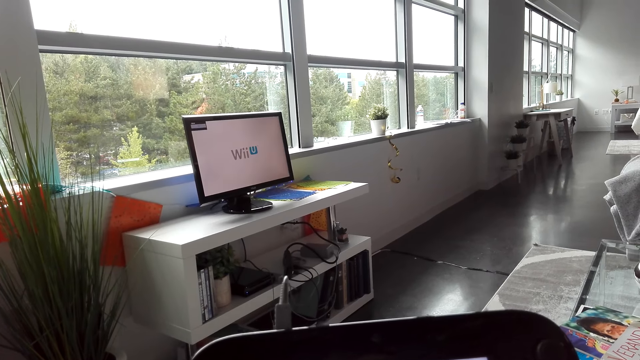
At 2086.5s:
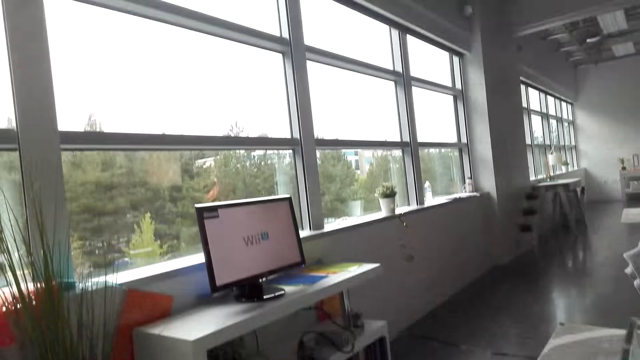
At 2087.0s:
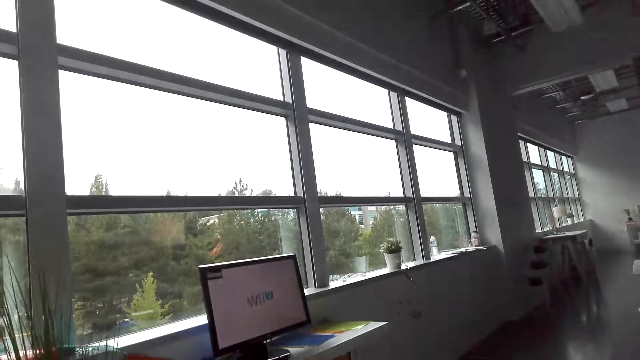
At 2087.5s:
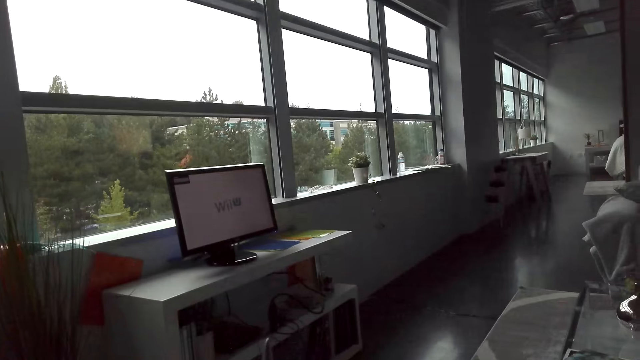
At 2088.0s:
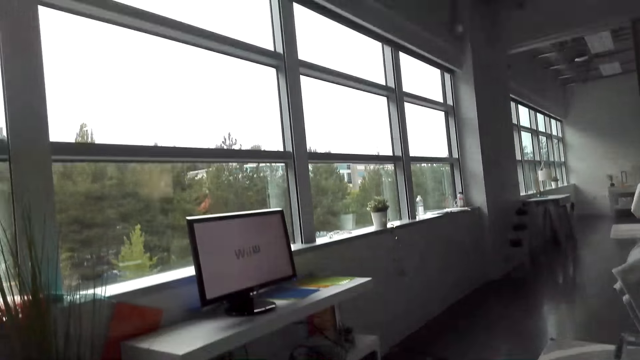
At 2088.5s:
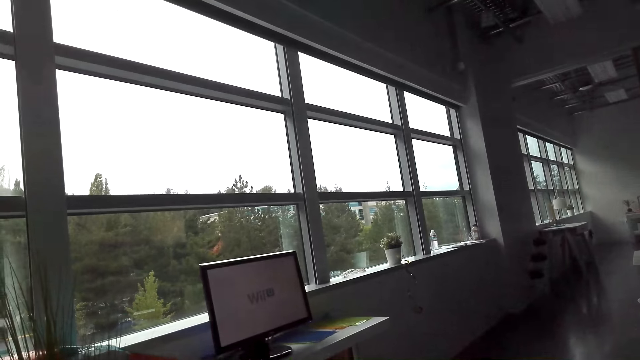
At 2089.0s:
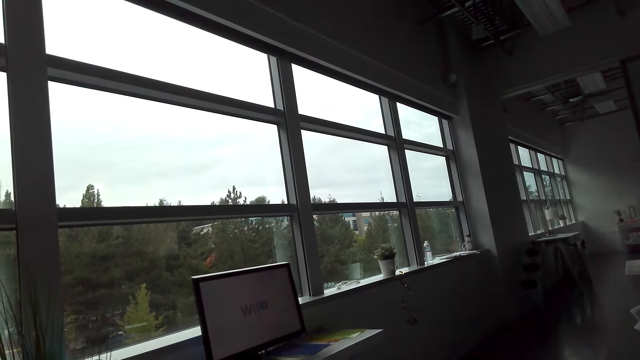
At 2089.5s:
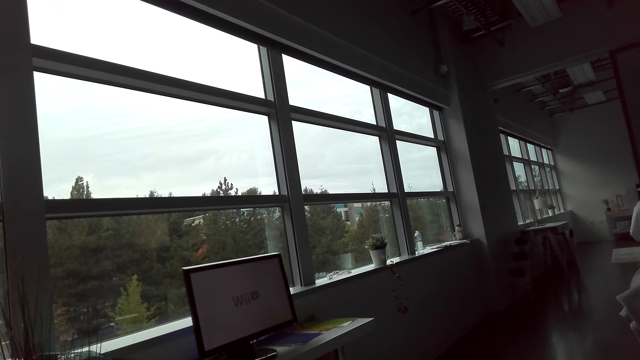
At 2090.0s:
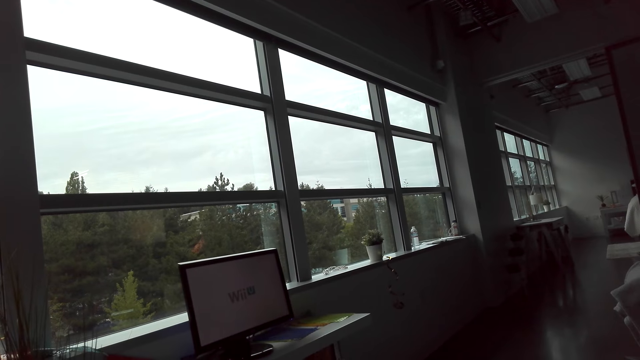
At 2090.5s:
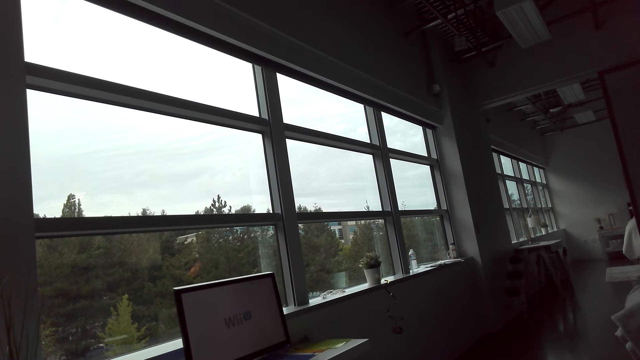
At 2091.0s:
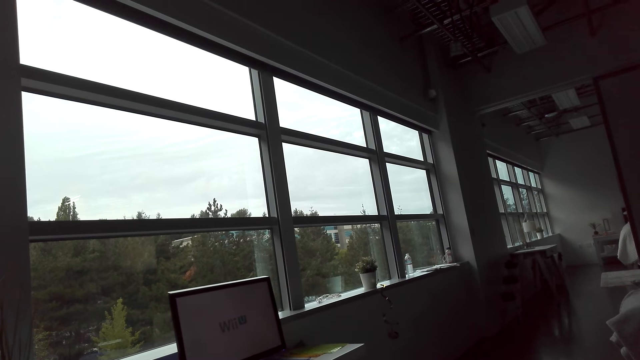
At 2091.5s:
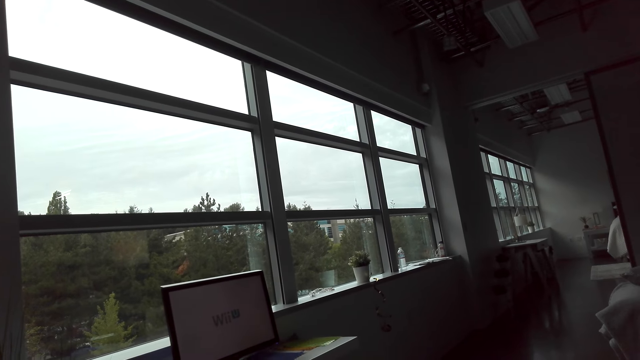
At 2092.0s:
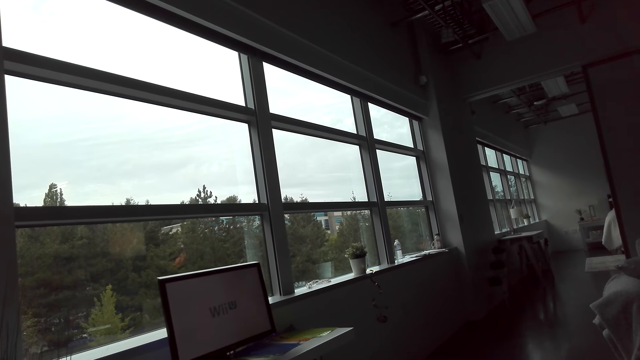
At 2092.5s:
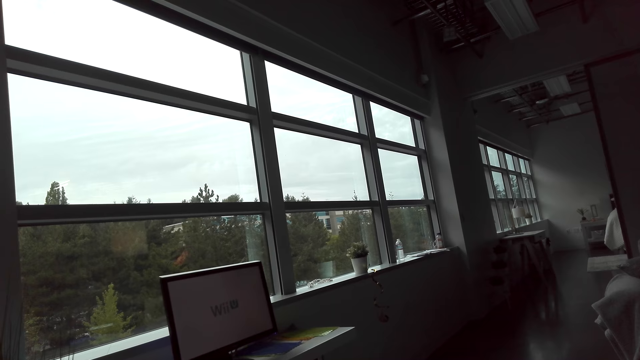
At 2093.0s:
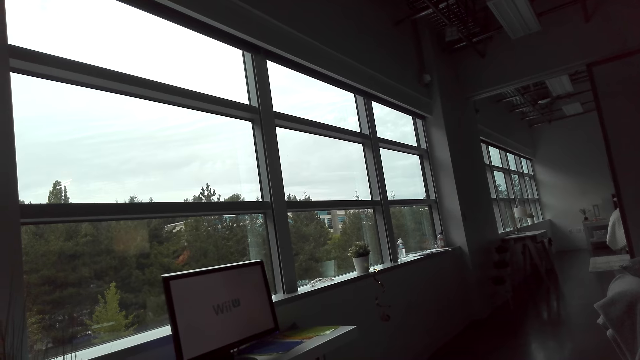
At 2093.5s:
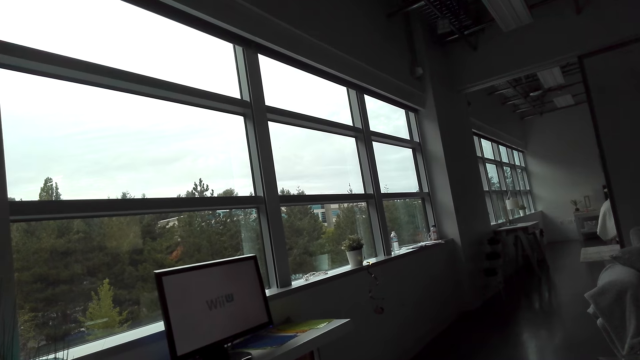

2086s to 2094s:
The camera wearer switches on the desktop.

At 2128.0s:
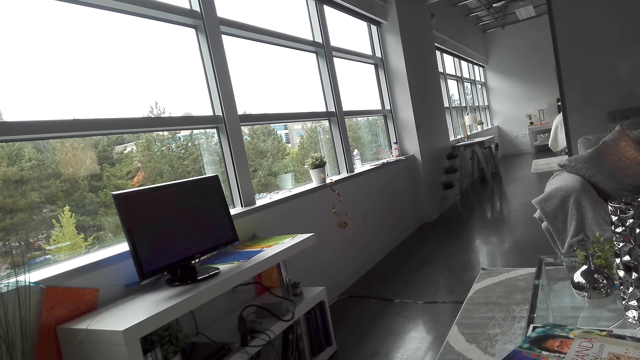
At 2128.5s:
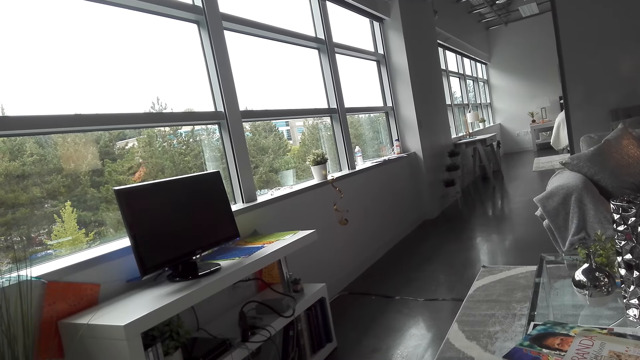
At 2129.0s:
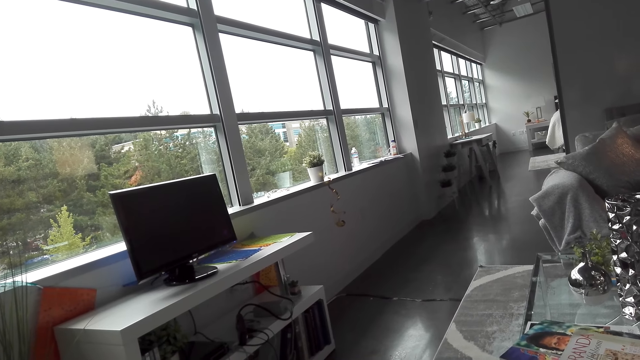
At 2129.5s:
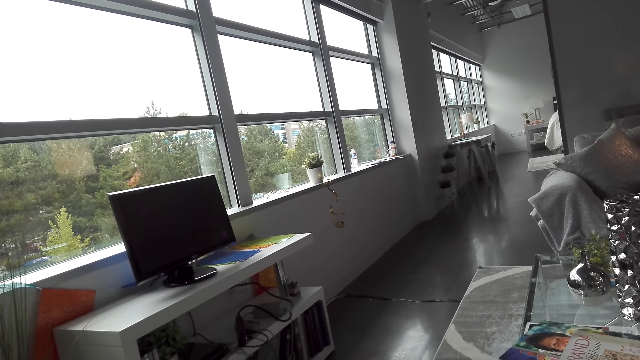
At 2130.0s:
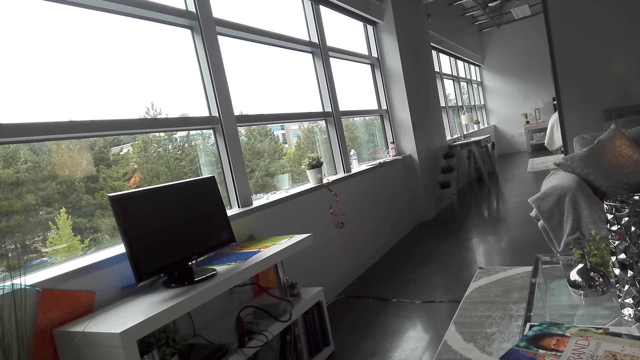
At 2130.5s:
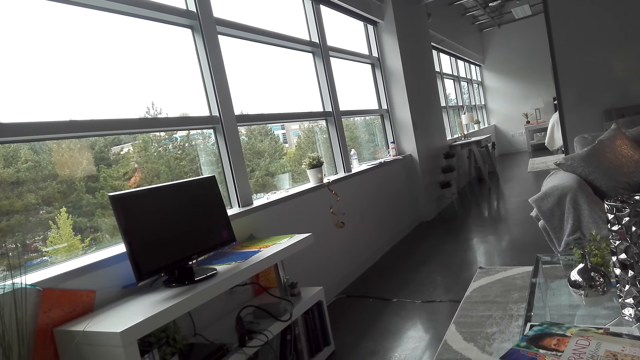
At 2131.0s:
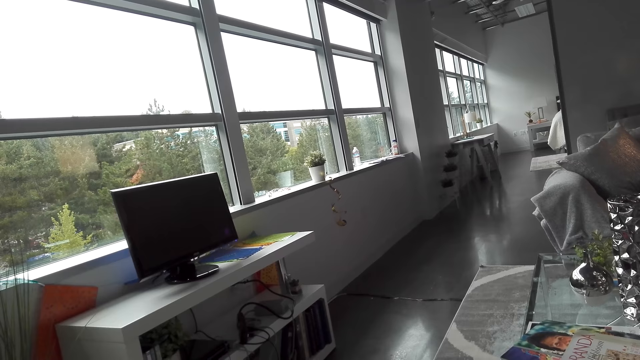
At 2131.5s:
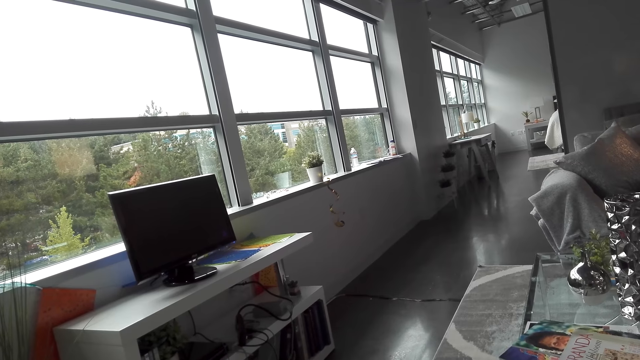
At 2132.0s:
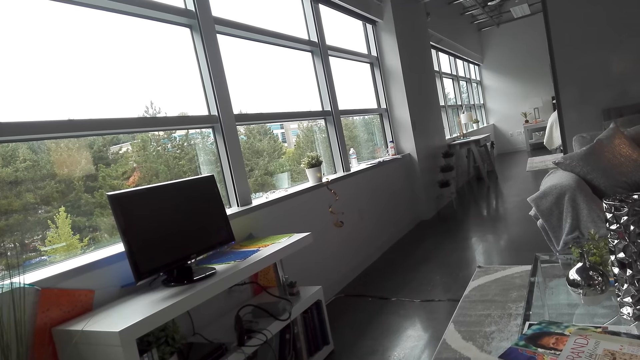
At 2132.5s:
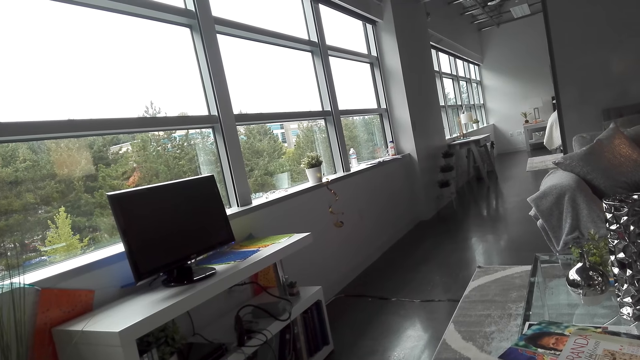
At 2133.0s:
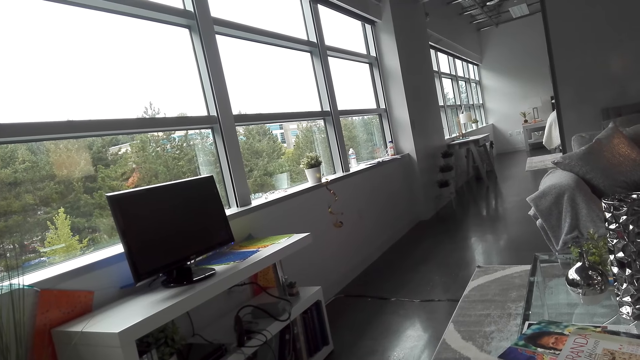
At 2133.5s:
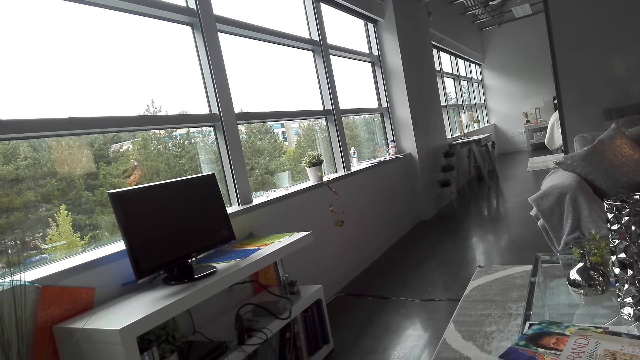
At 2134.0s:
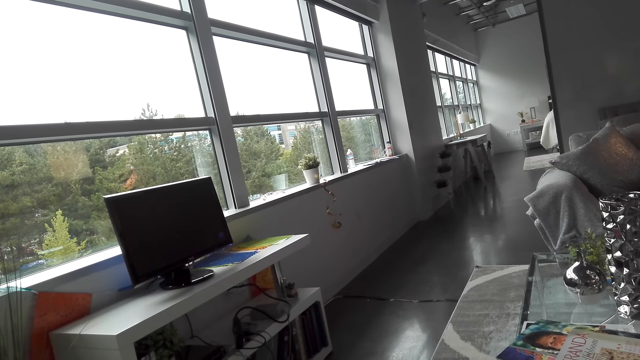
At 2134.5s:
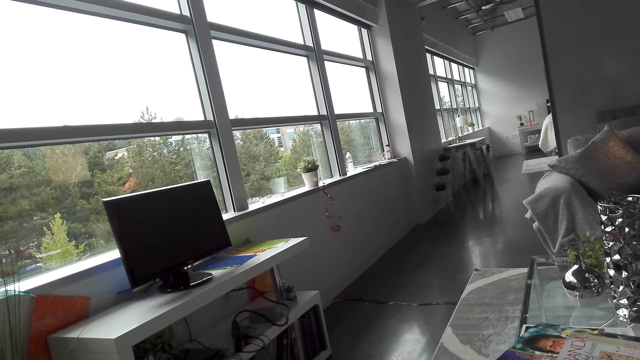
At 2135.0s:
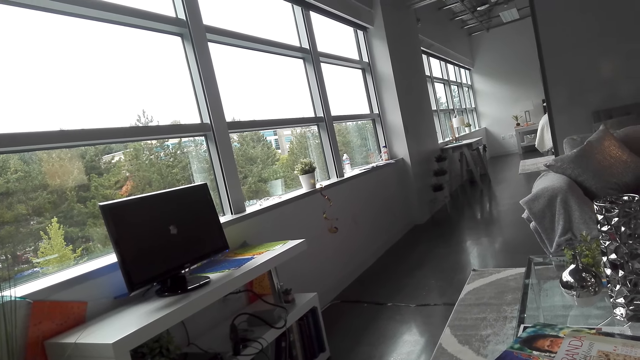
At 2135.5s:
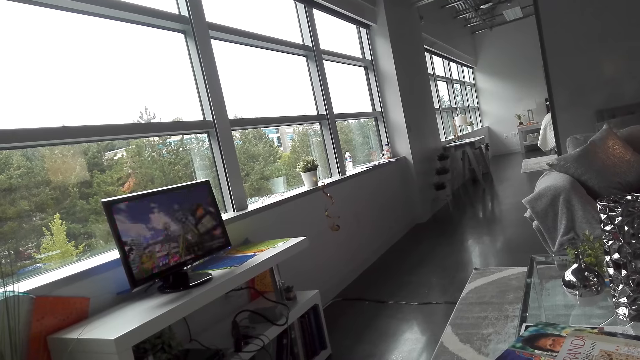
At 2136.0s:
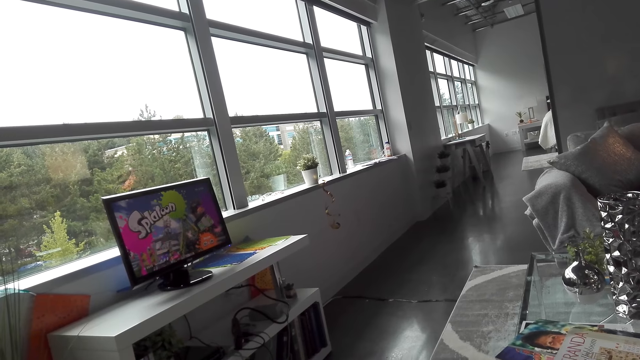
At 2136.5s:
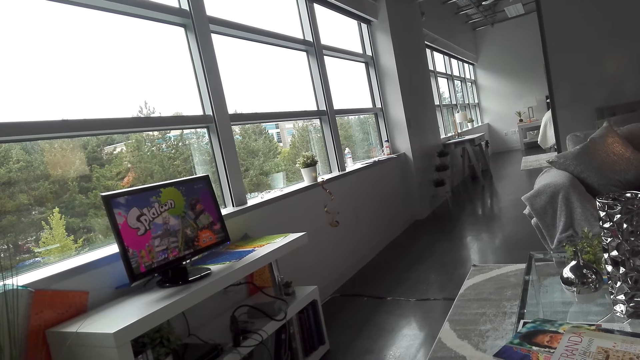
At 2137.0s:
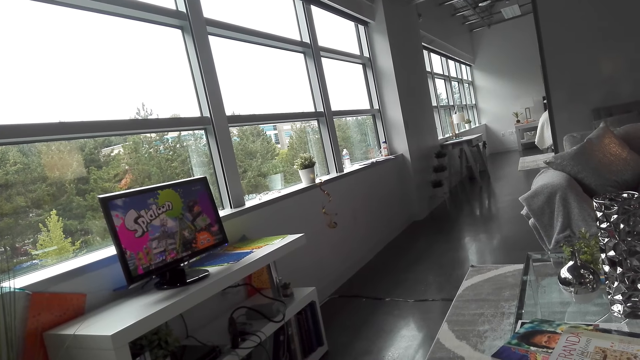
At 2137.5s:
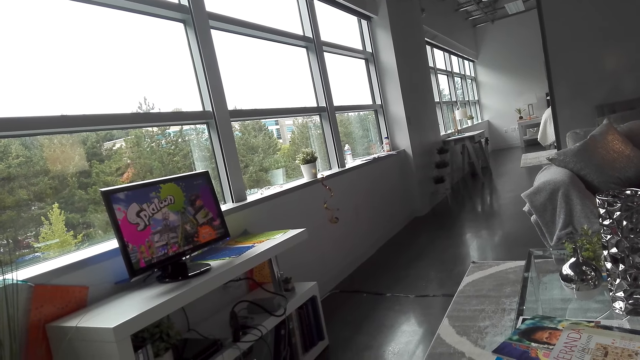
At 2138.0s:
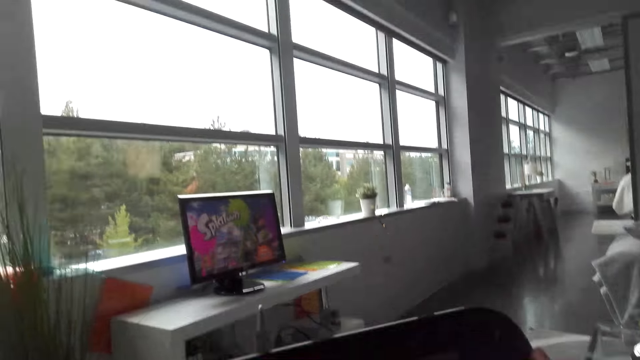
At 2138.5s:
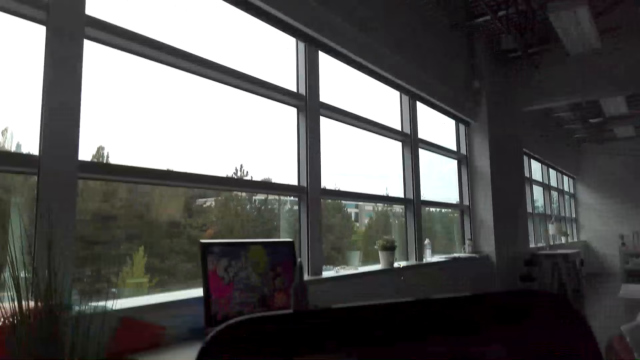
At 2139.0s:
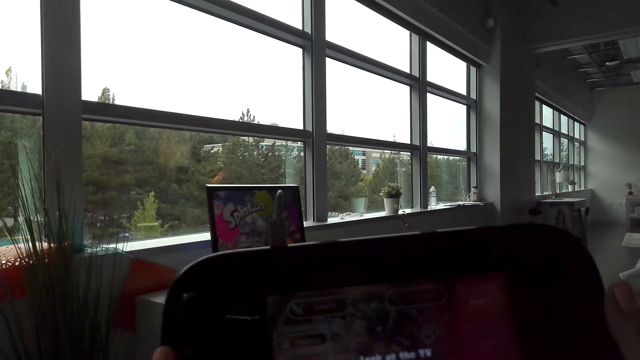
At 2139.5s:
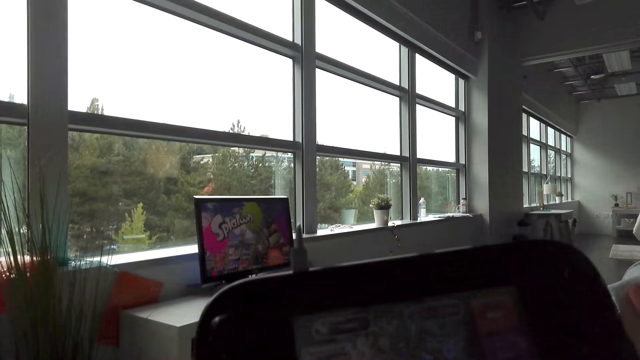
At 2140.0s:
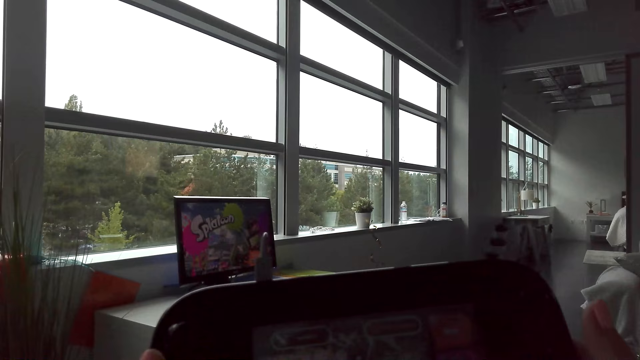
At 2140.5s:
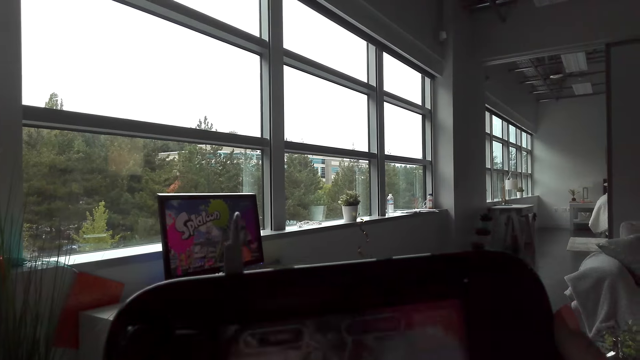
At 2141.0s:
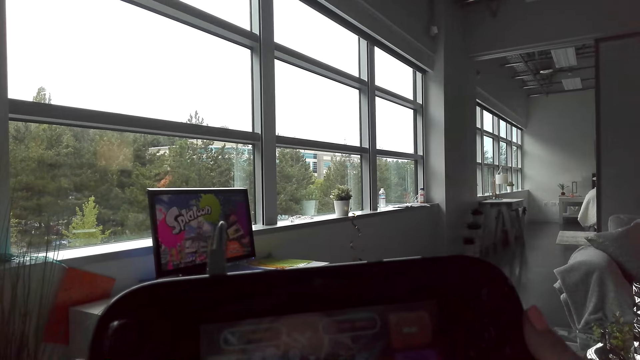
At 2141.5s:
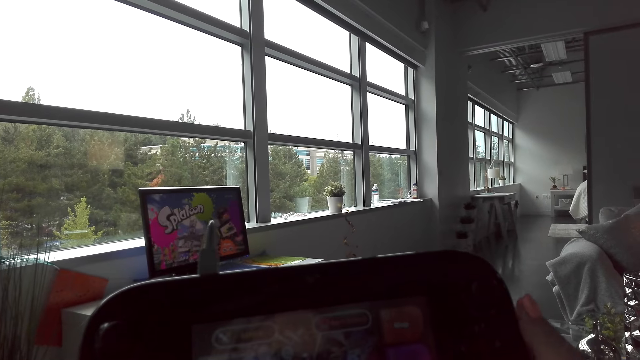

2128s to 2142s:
The camera wearer switches off the desktop. They switch on the desktop.
